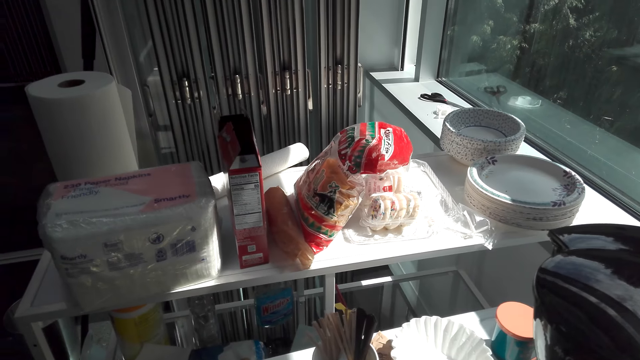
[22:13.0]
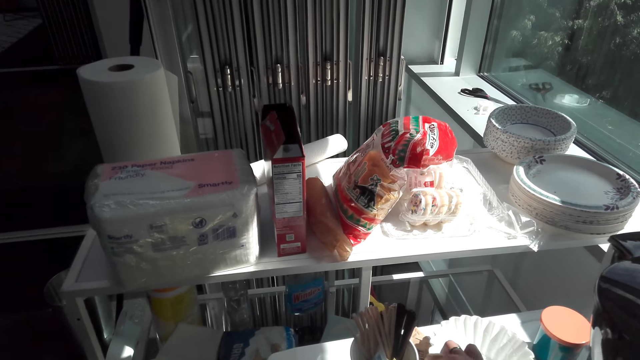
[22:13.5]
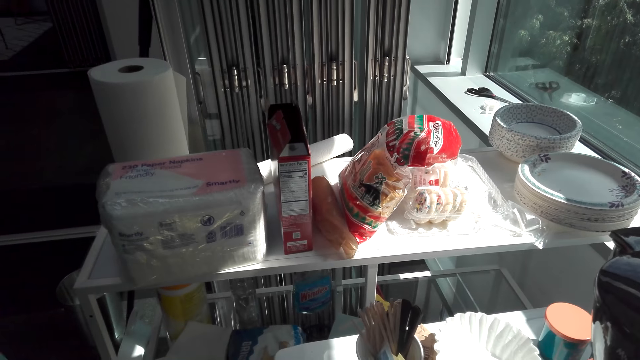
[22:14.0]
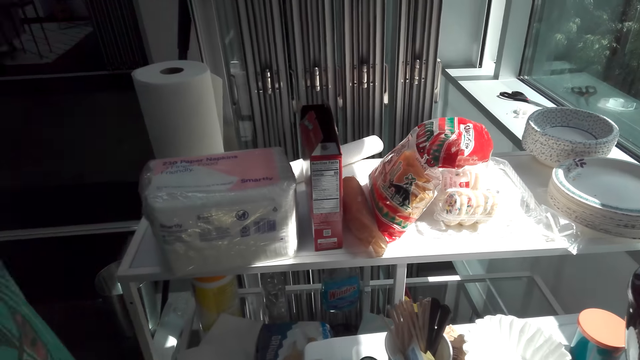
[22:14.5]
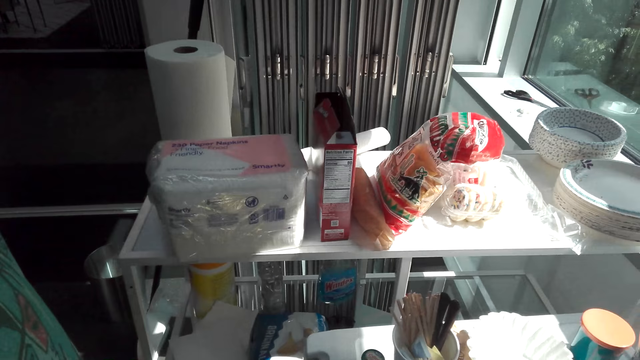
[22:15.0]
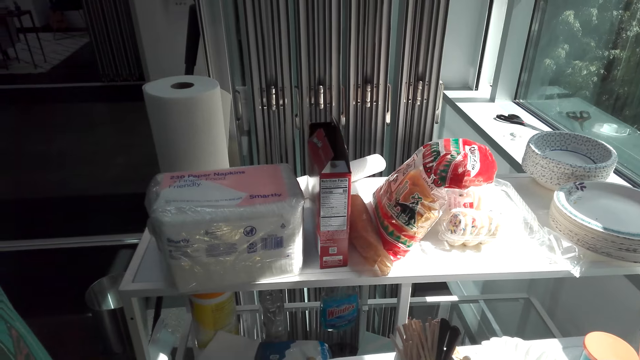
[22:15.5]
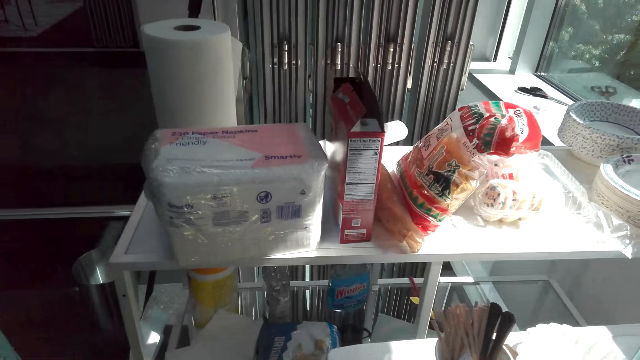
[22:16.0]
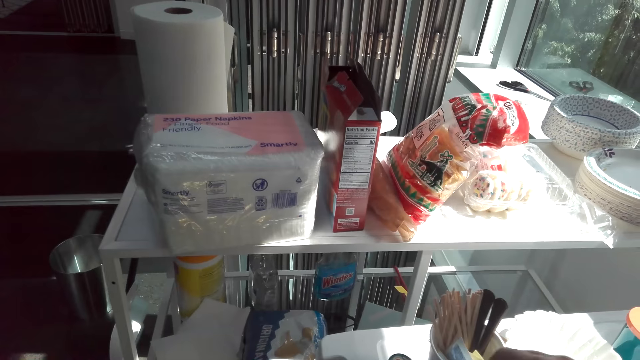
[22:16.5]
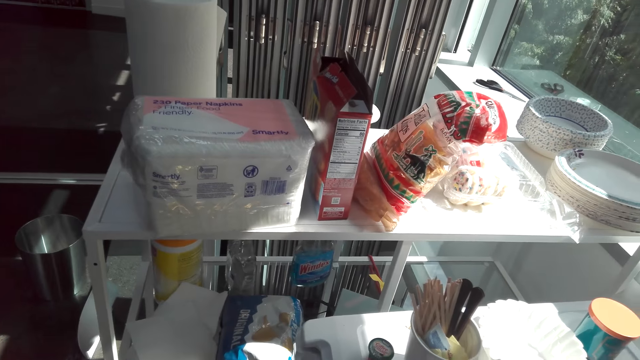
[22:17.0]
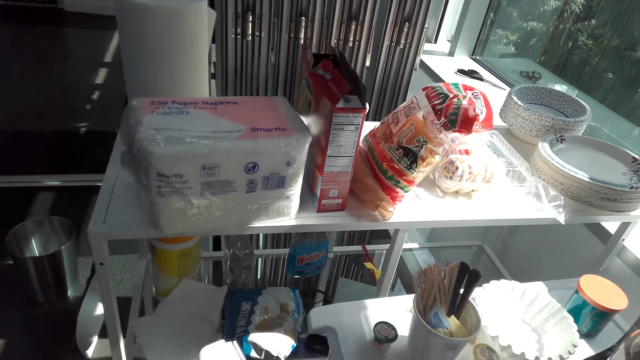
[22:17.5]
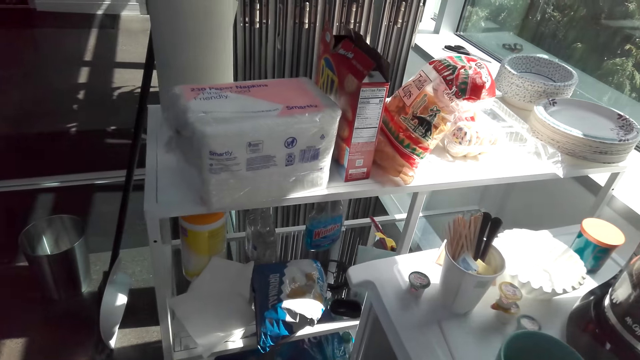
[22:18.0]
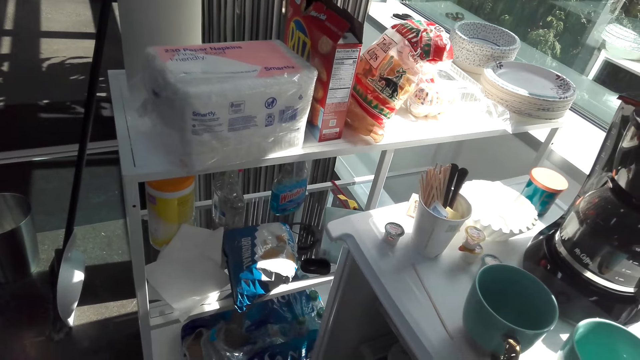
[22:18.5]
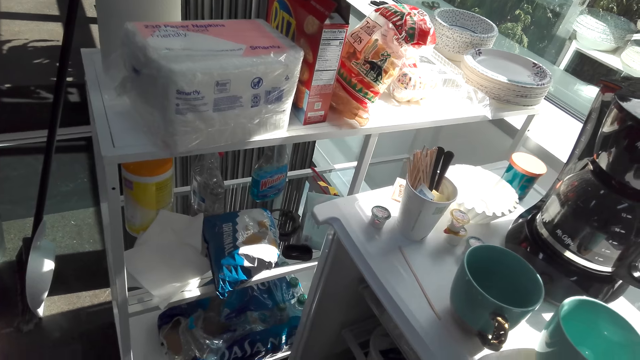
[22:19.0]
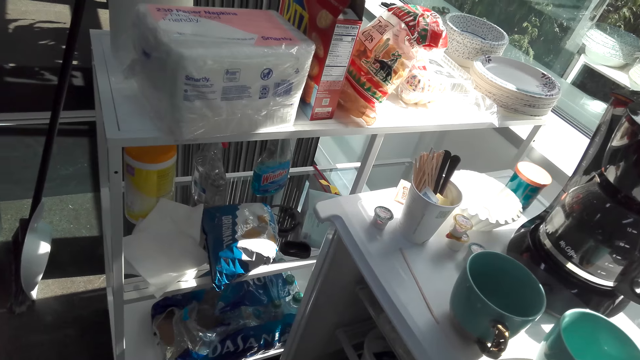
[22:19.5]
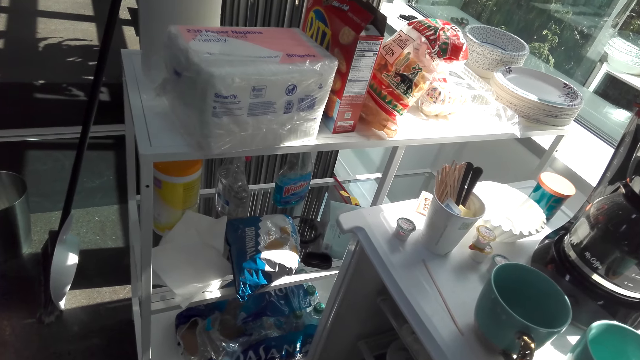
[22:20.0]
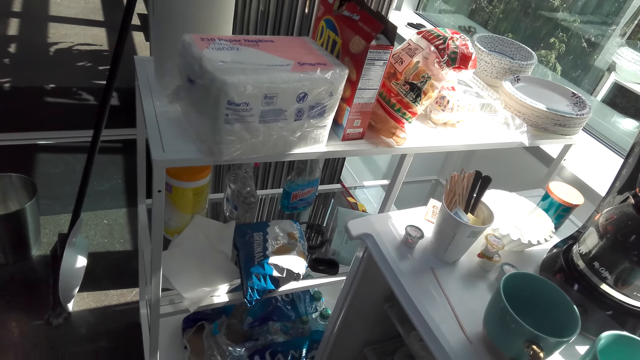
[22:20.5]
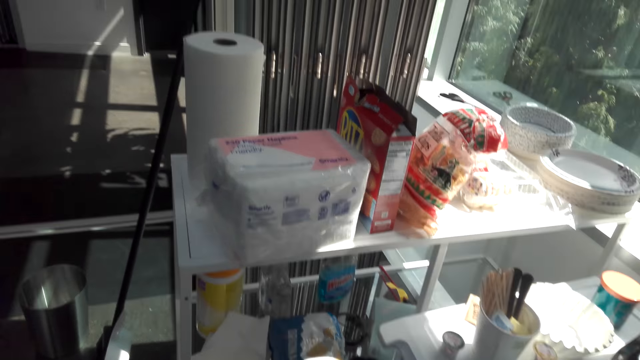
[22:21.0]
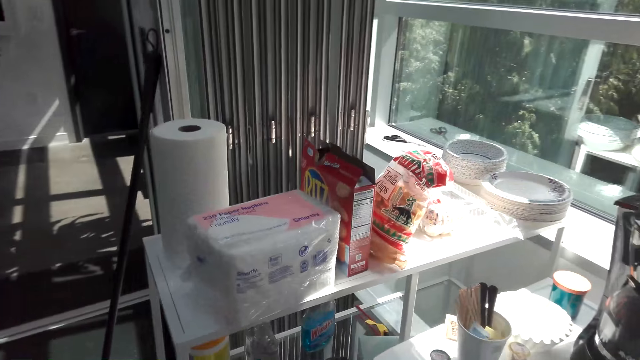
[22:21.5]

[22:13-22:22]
The camera wearer talks.

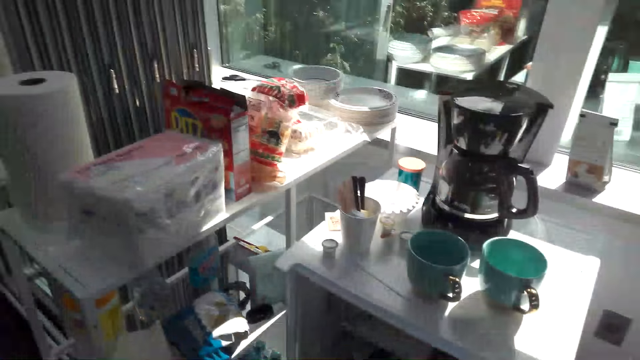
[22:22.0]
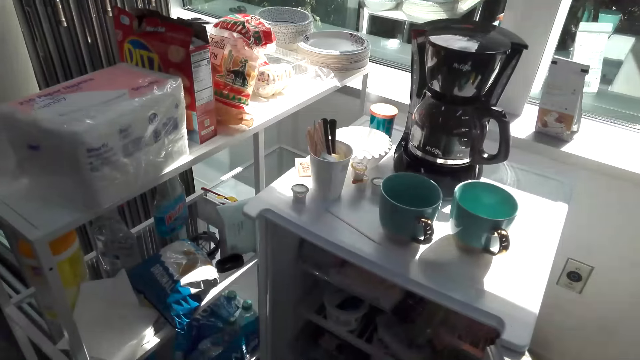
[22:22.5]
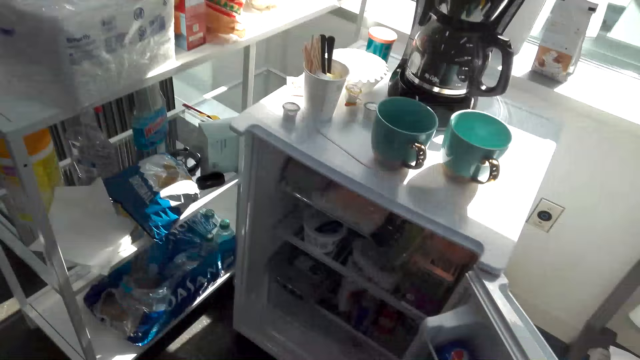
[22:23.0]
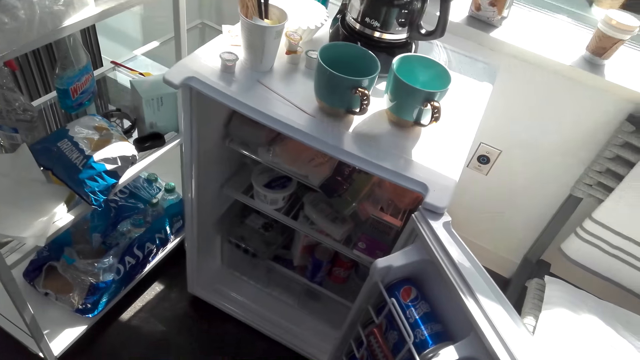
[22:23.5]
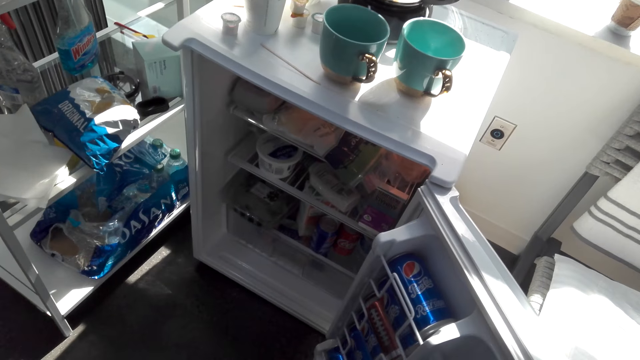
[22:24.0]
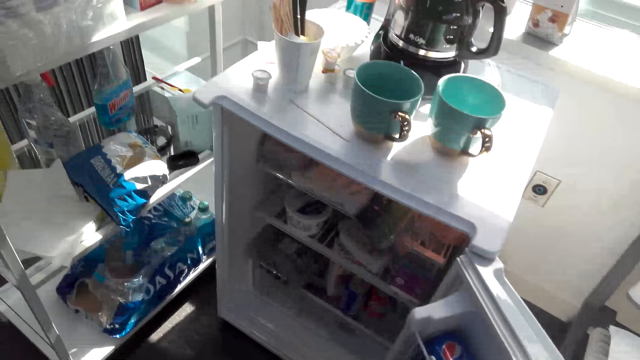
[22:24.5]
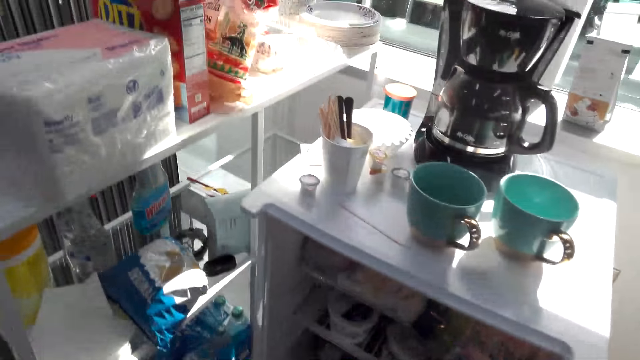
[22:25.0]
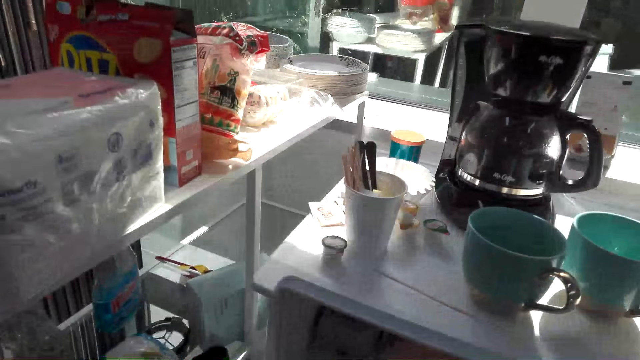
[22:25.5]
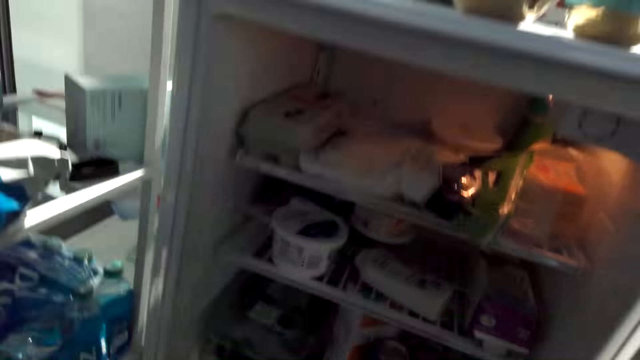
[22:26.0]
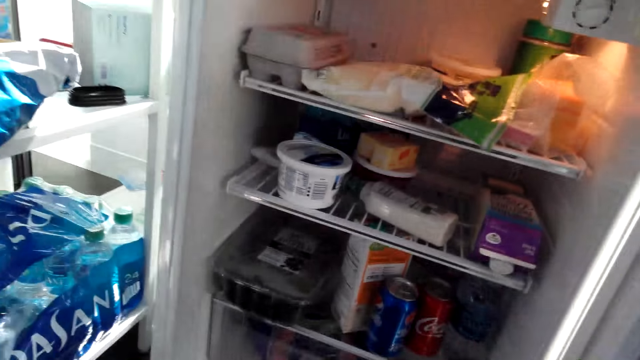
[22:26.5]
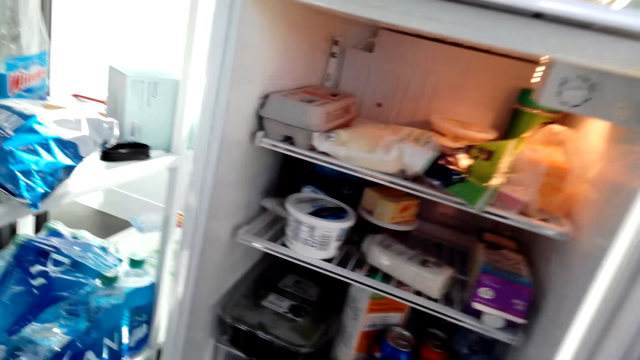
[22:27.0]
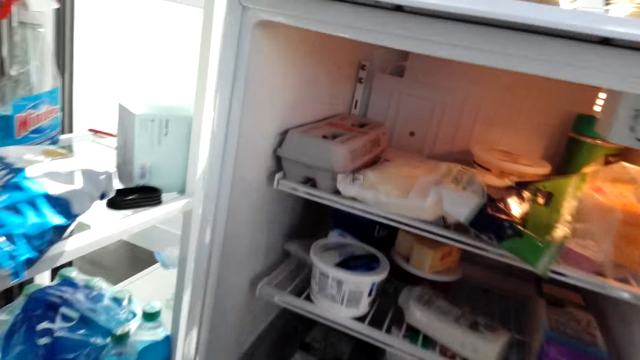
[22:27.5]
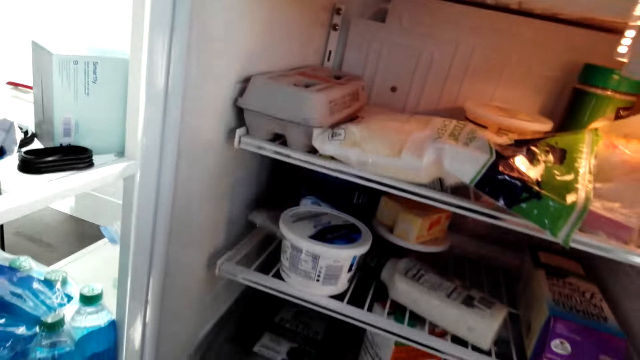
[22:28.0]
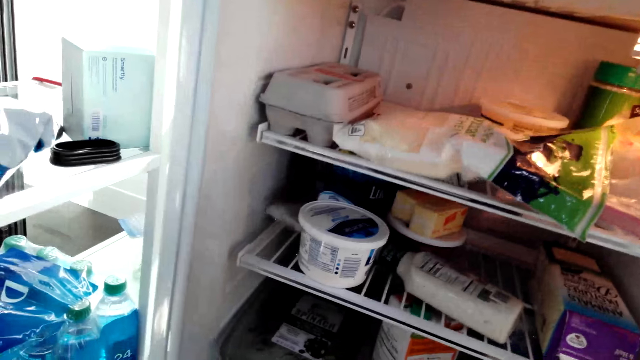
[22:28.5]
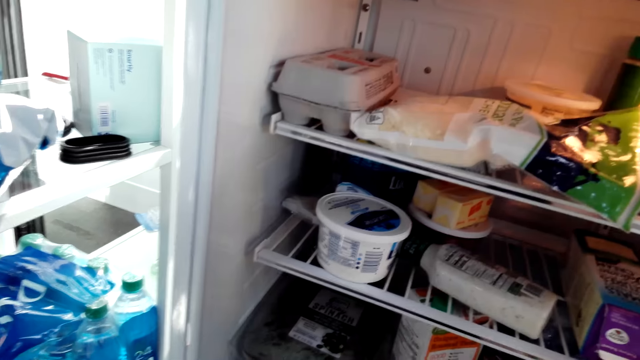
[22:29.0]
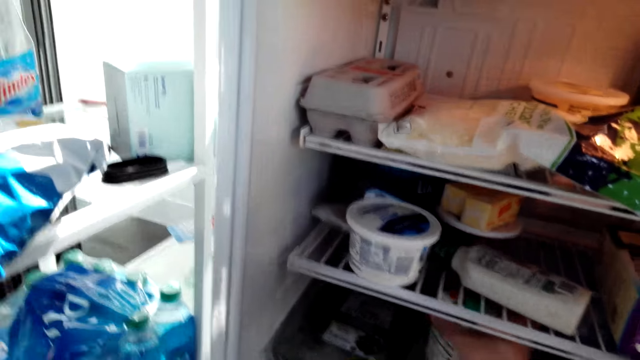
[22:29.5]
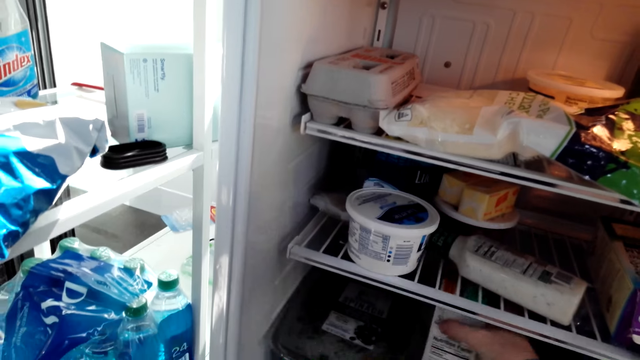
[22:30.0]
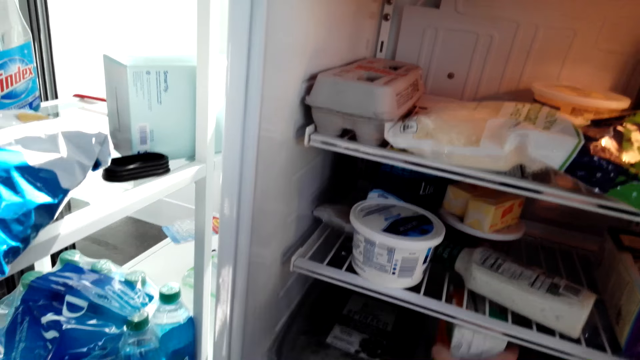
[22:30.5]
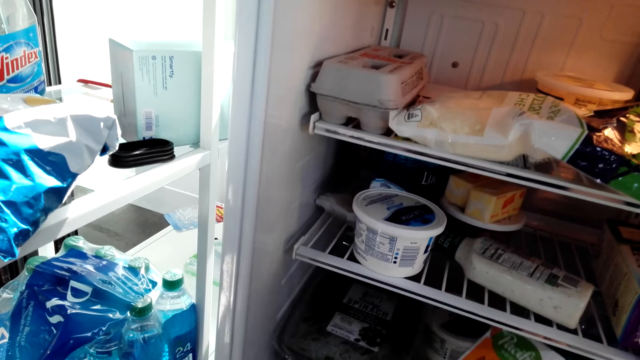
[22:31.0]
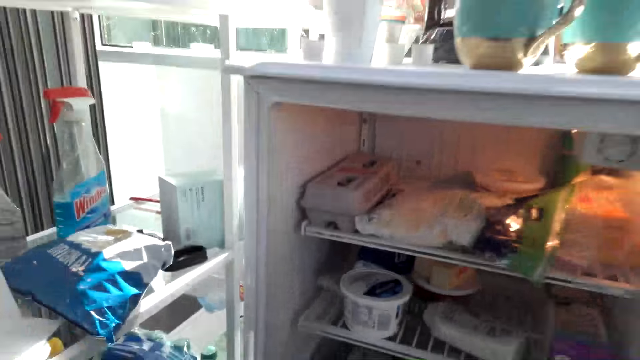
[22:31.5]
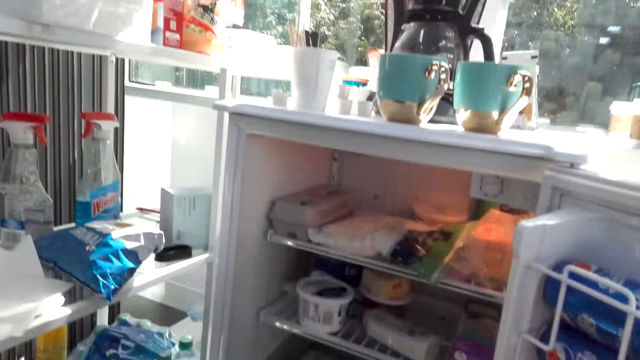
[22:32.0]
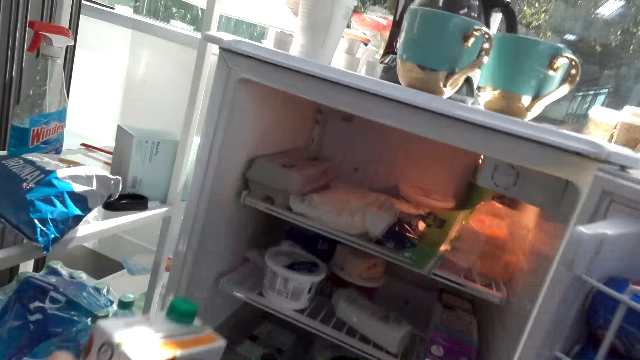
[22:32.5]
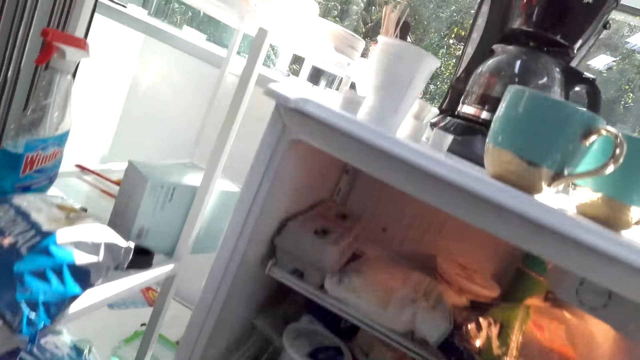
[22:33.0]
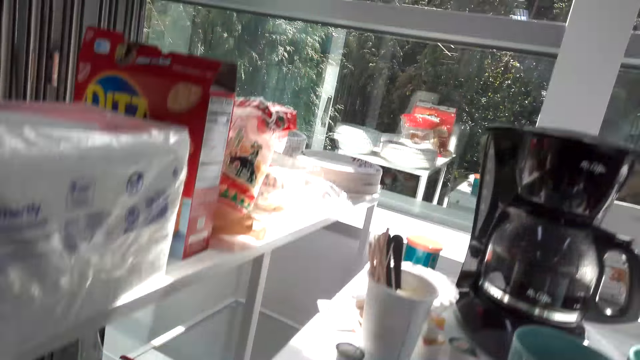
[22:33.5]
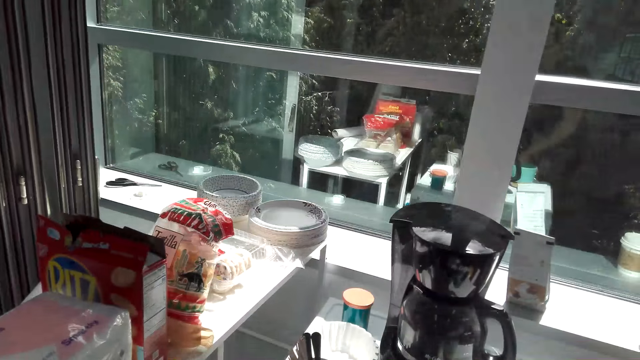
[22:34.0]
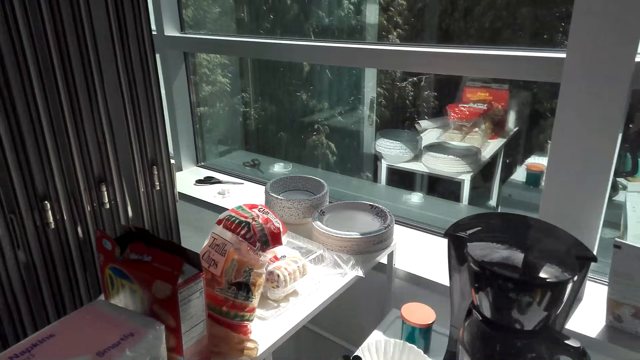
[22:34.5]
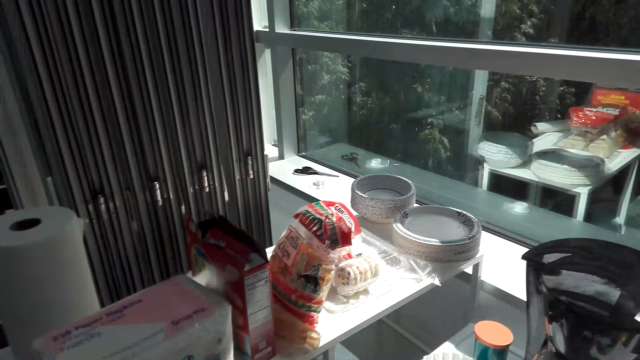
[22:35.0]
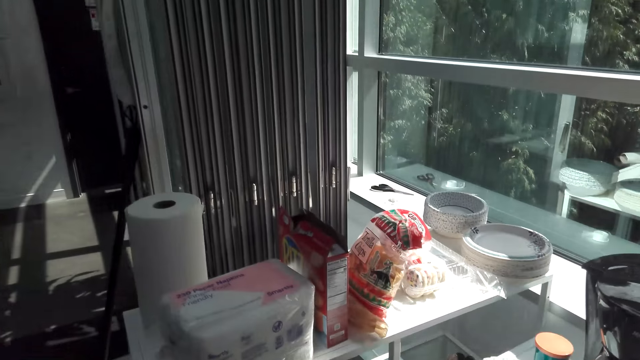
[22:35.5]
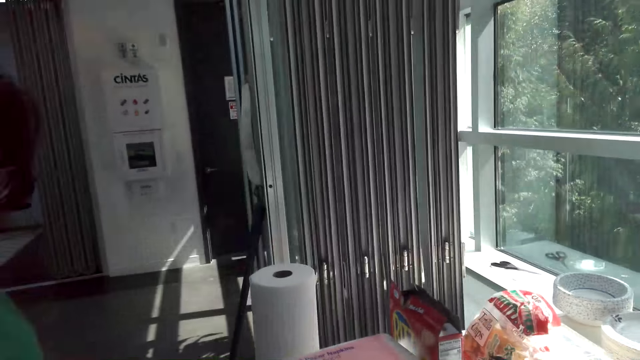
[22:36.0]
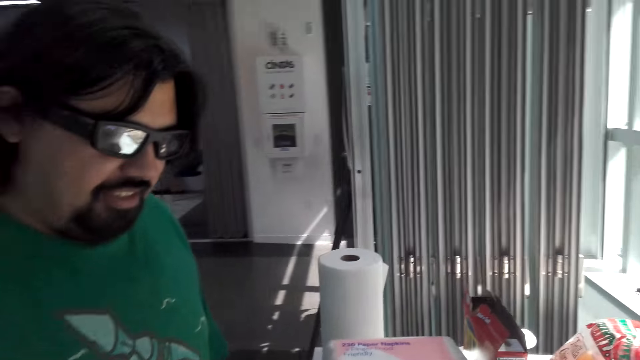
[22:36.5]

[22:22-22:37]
The camera wearer opens the fridge. They bend down the fridge. They look in the fridge. They pick up a packet of milk from the fridge. They take Del Monte juice from the fridge. A man talks. The camera wearer talks.
